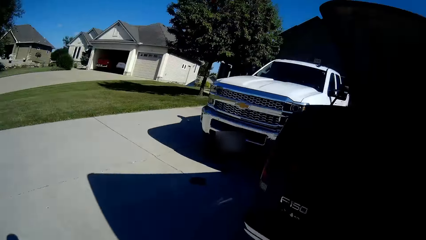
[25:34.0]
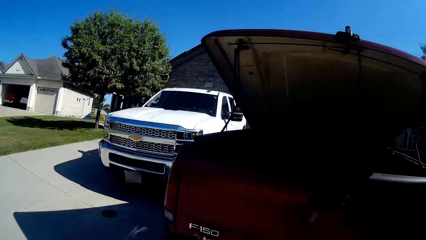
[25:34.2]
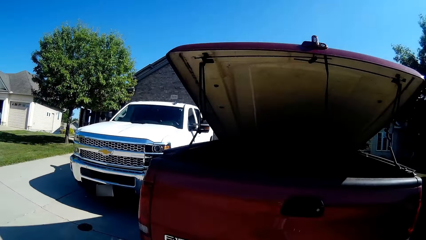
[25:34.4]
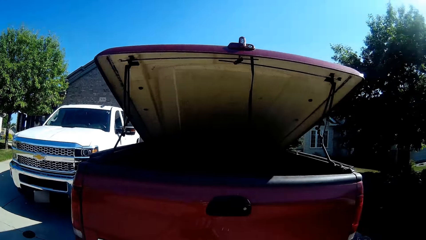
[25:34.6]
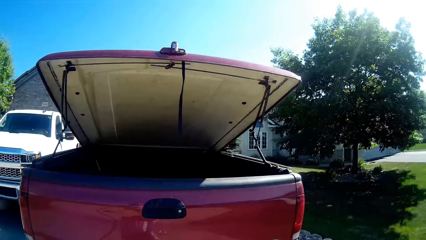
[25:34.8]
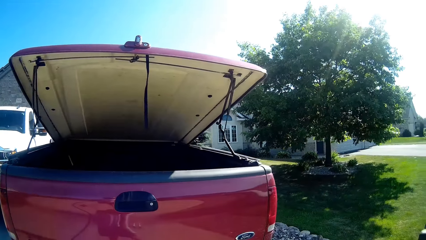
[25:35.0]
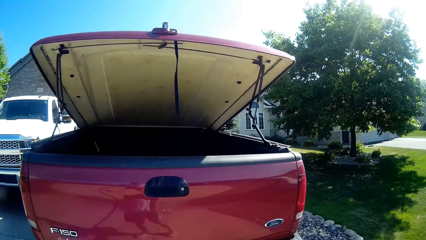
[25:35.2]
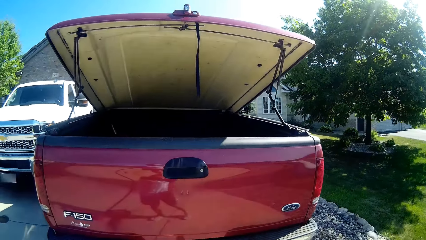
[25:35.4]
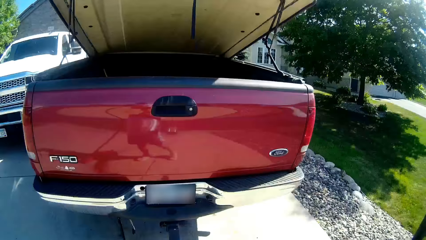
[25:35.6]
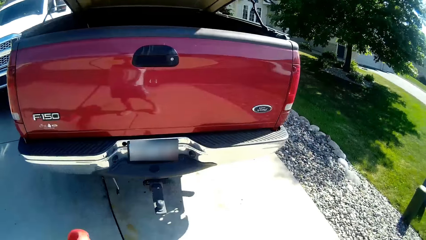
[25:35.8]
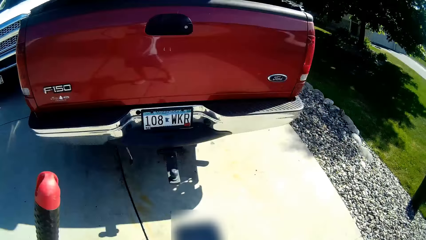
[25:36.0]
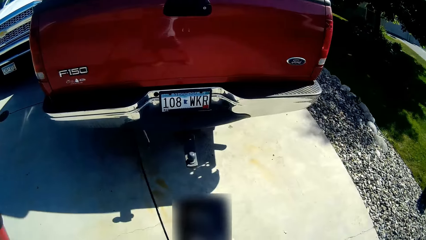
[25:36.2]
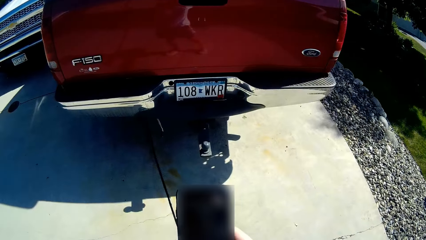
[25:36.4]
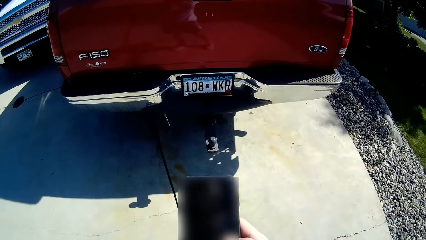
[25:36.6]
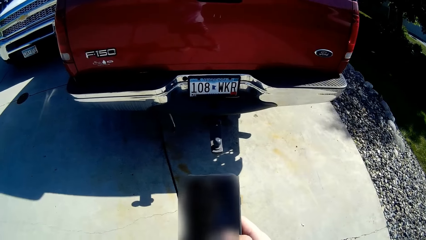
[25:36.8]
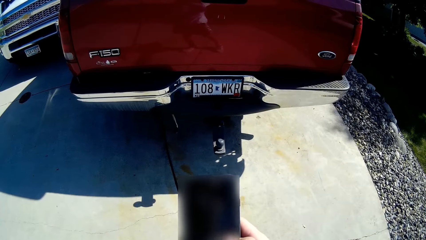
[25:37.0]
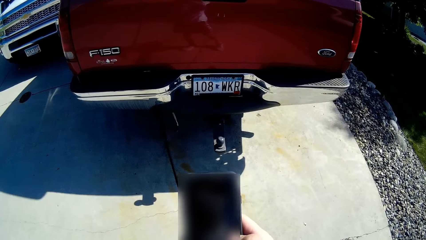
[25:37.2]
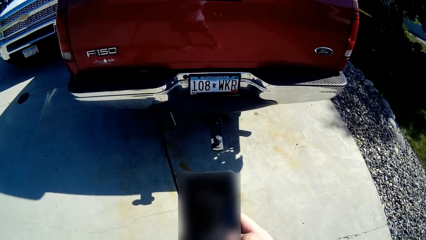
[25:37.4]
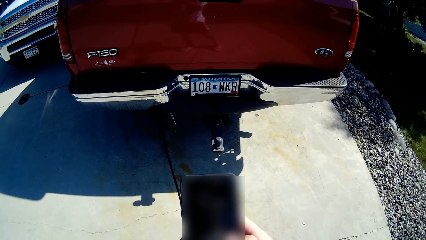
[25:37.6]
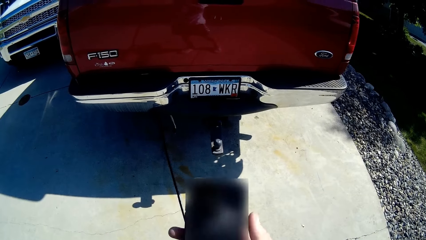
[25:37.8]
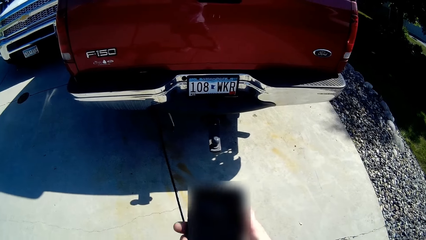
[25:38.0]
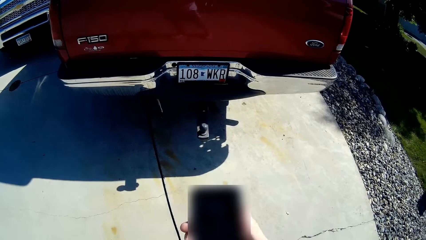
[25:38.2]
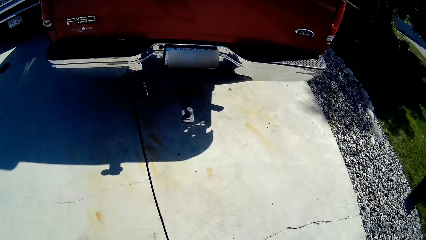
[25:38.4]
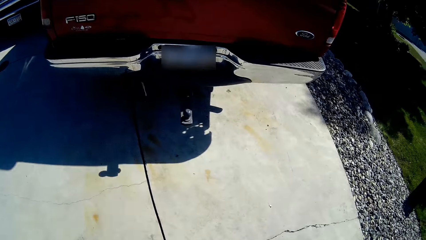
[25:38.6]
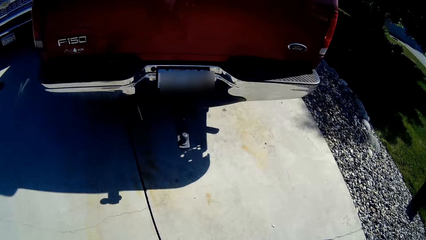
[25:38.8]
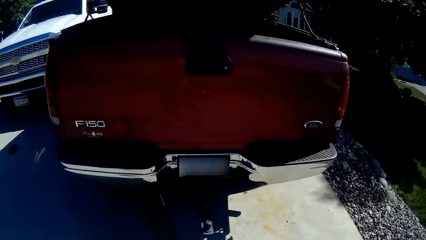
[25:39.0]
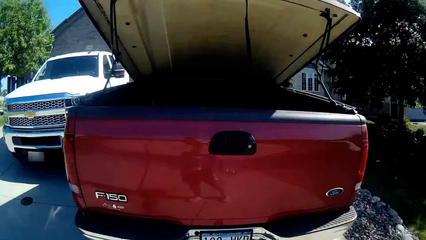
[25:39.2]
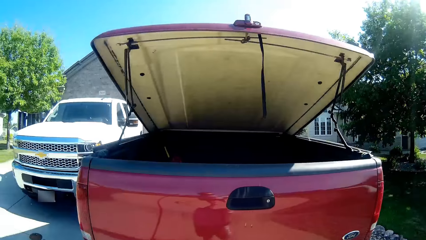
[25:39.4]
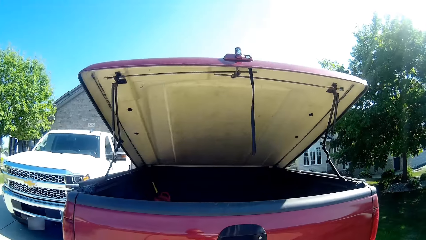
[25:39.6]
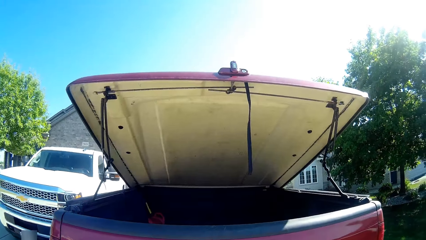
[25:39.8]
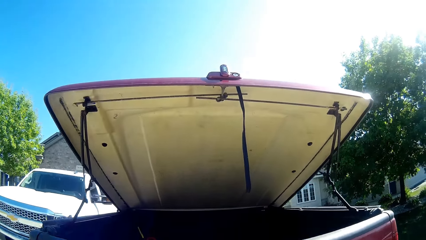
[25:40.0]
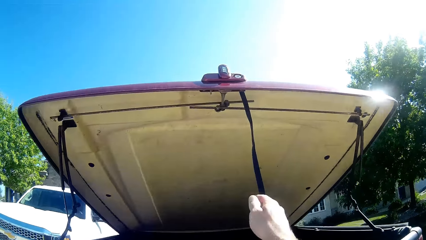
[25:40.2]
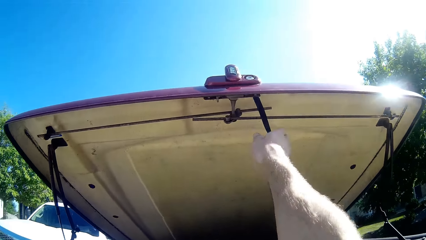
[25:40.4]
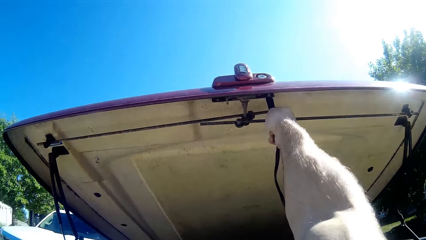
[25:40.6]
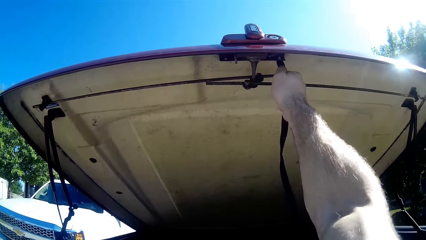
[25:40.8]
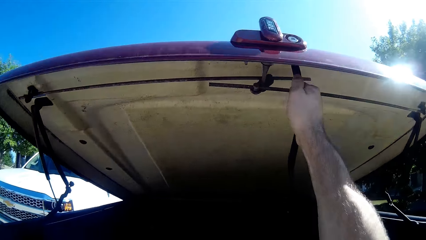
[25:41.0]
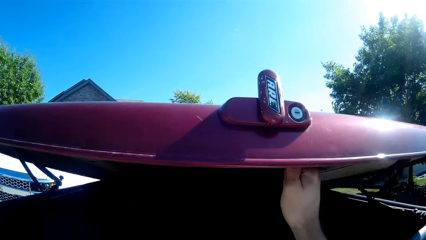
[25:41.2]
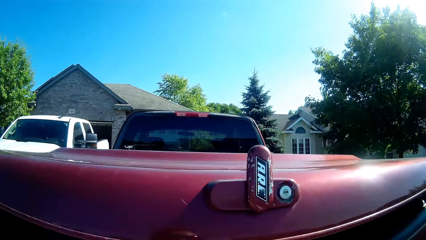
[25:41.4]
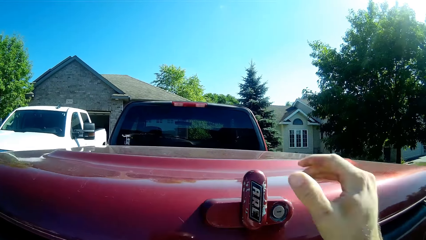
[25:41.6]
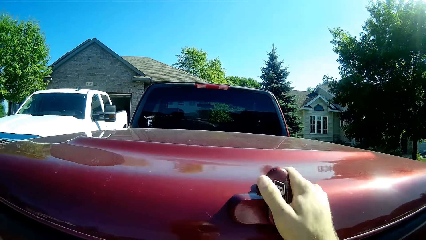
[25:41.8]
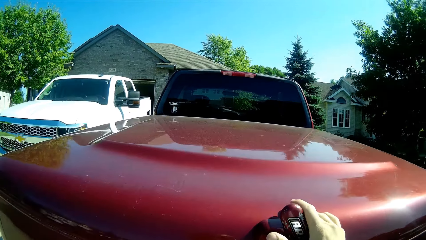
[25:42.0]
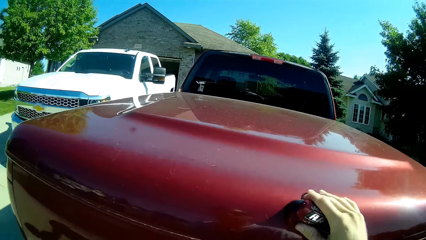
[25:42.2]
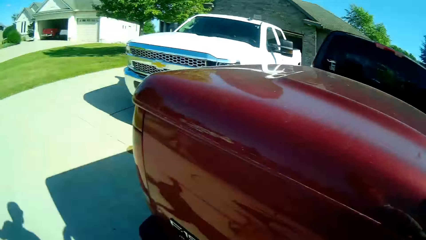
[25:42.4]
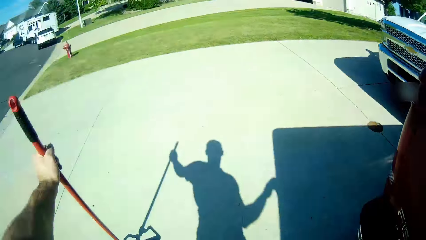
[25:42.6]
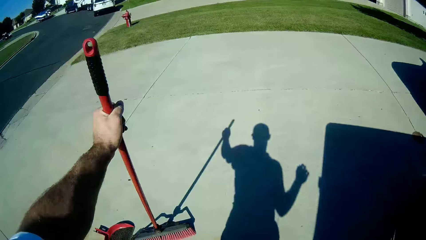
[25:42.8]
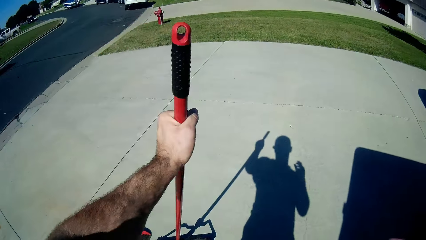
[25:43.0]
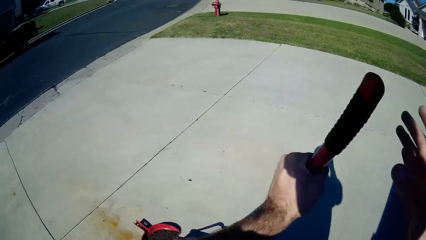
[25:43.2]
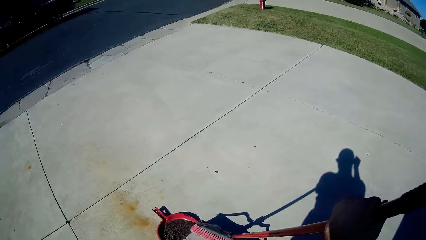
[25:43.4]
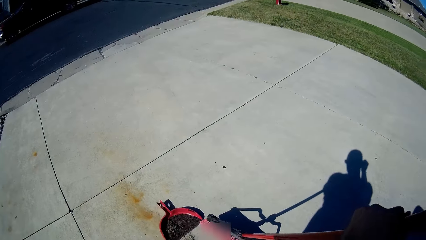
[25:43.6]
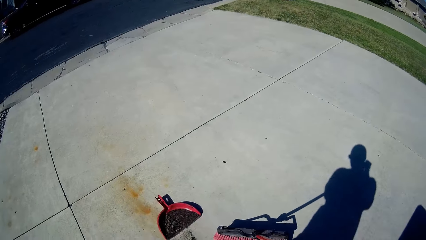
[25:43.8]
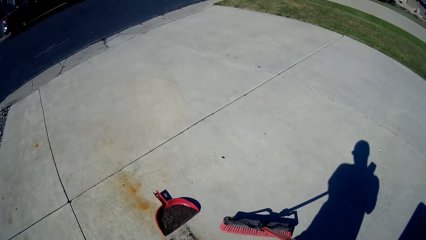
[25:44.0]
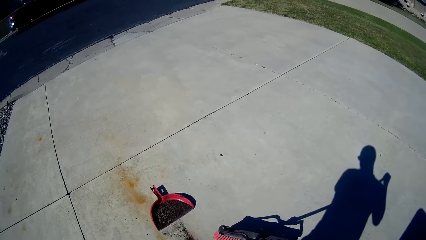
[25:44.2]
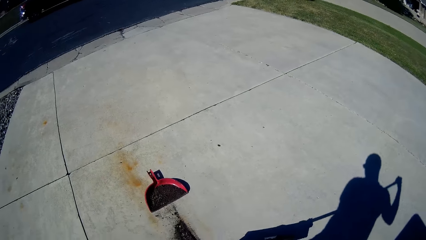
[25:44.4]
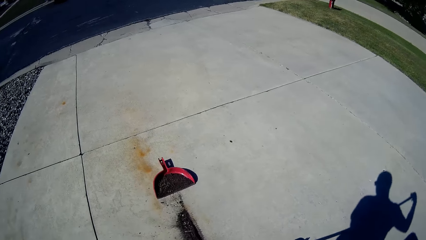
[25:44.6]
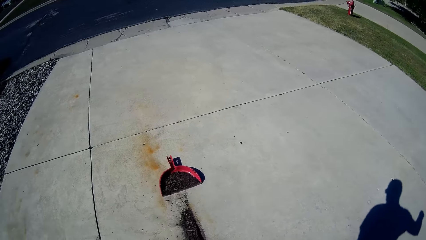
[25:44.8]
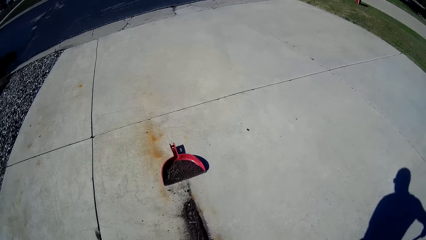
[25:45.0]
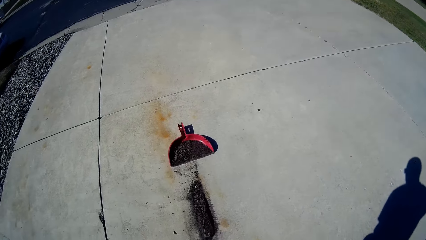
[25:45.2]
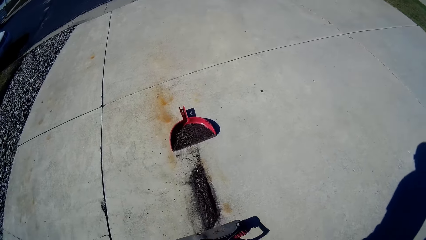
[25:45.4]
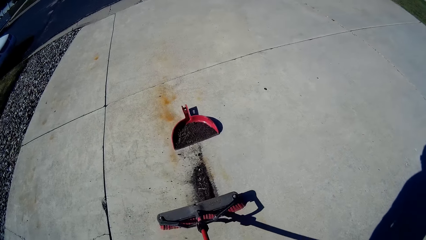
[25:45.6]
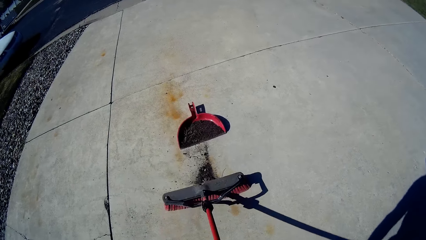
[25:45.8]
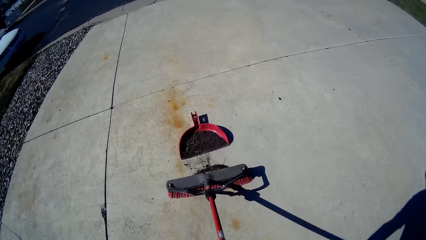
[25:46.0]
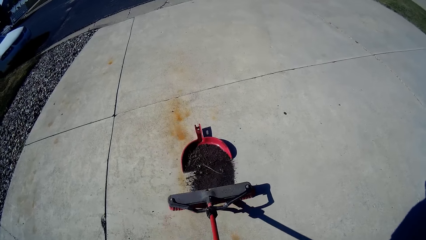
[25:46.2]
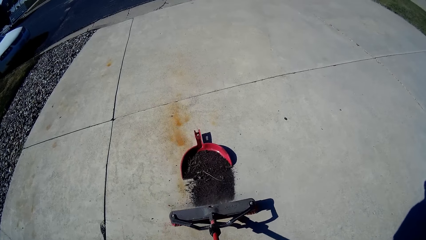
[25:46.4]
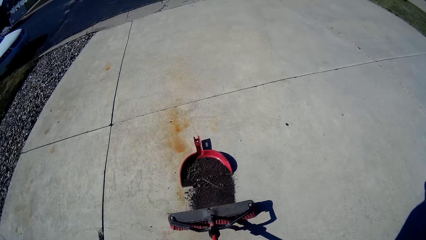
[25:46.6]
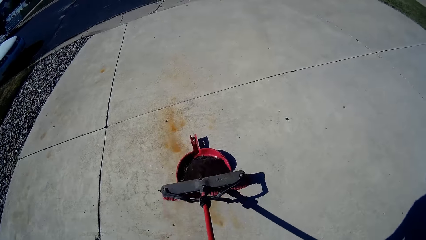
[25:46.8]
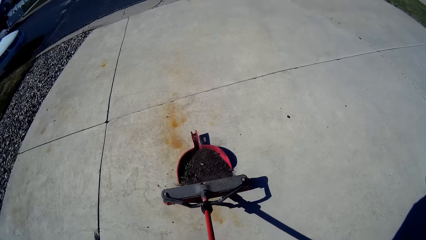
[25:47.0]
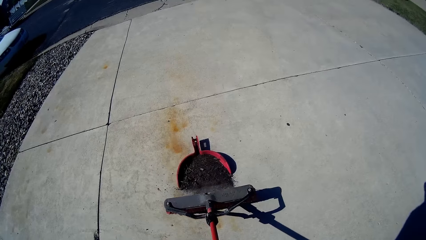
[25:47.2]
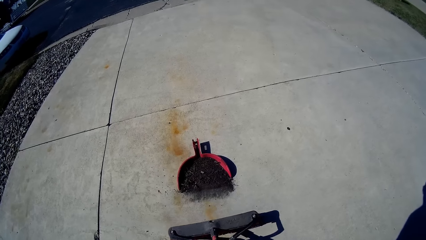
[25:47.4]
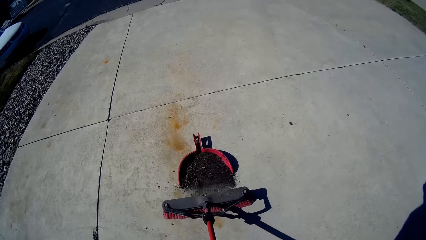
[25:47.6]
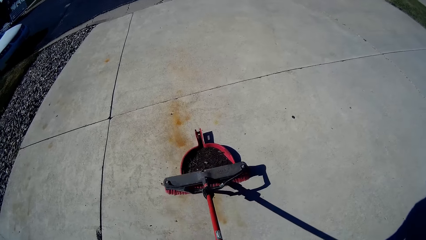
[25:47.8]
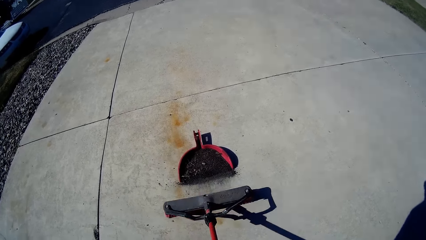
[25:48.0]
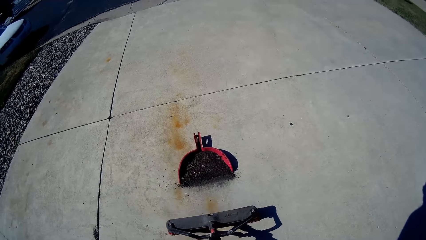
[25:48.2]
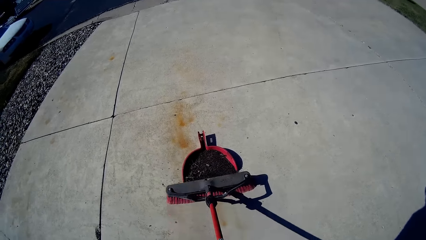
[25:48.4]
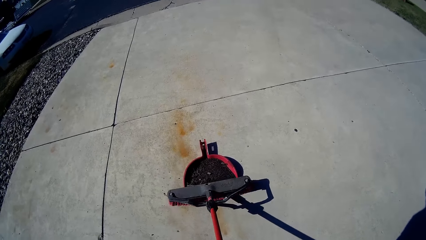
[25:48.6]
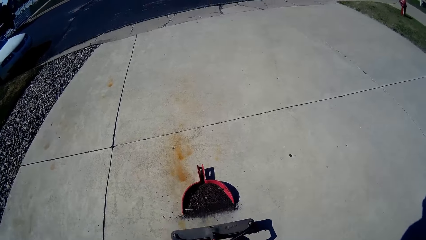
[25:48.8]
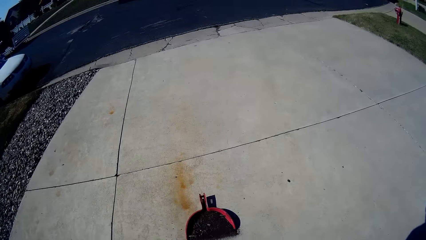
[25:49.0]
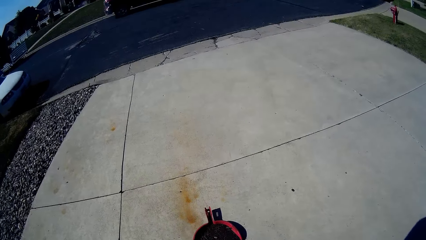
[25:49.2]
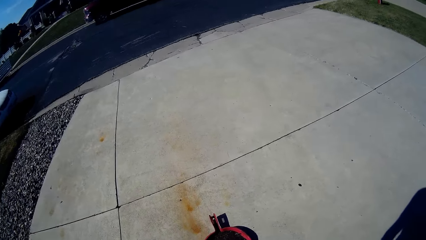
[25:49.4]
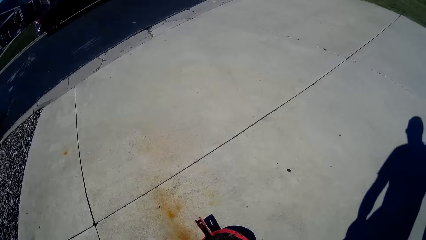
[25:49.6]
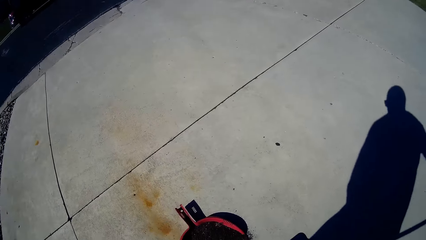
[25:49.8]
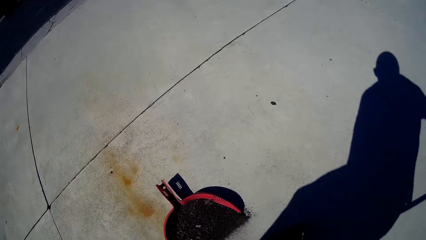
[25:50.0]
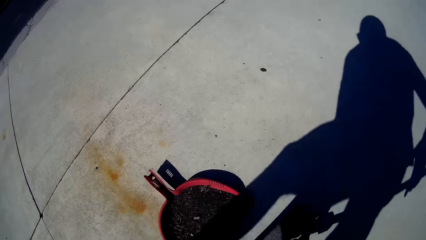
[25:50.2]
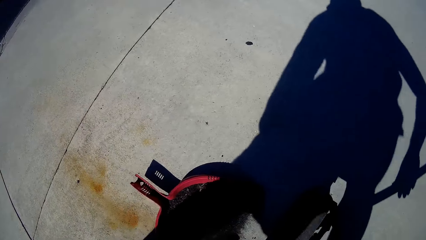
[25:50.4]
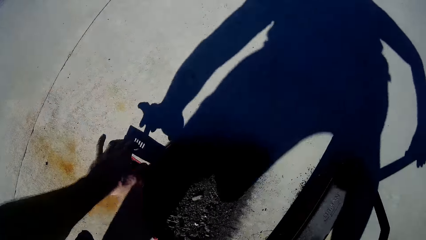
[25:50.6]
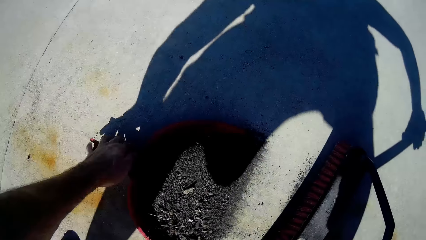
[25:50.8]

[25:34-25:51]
The camera wearer holds a phone with the right hand. They close the cabinet with the right hand. They push the dirt in the dirt collector with the hard broom.
